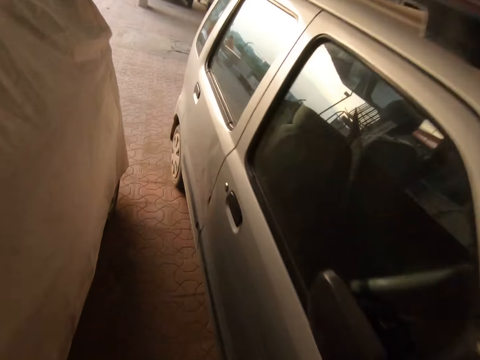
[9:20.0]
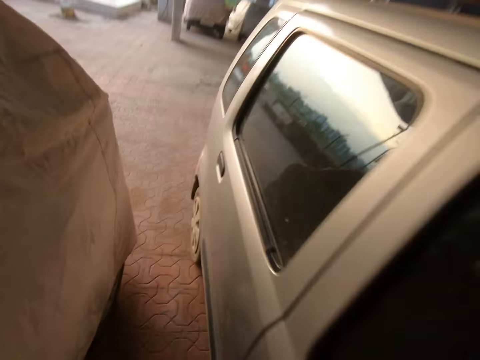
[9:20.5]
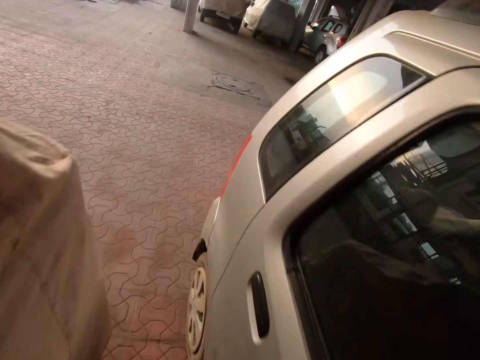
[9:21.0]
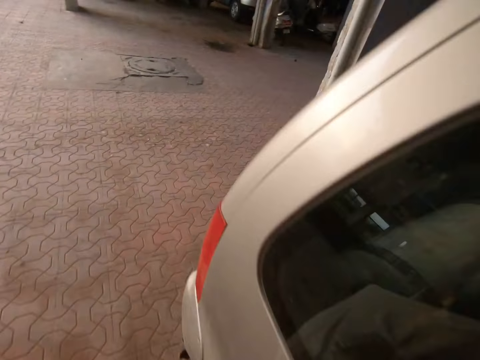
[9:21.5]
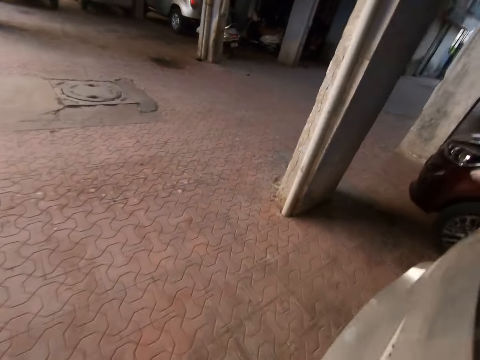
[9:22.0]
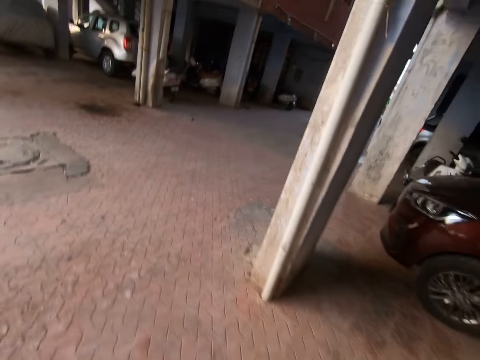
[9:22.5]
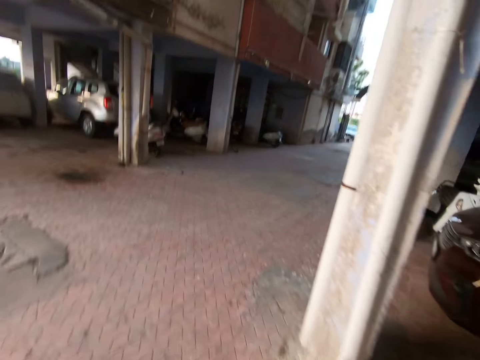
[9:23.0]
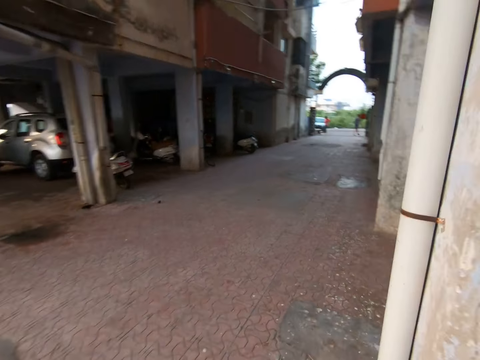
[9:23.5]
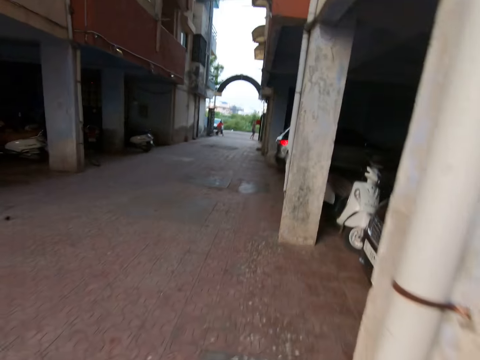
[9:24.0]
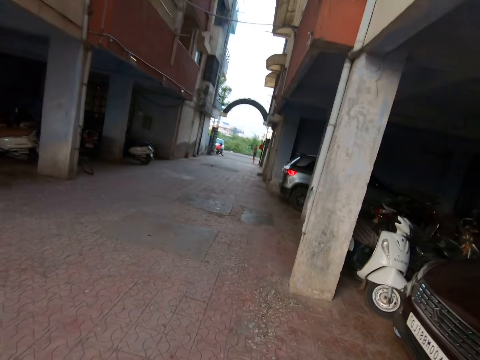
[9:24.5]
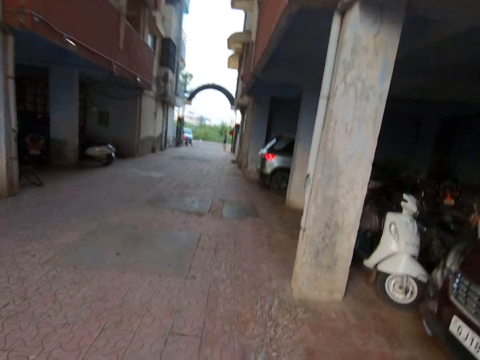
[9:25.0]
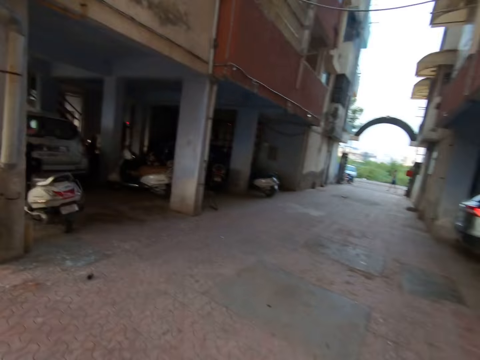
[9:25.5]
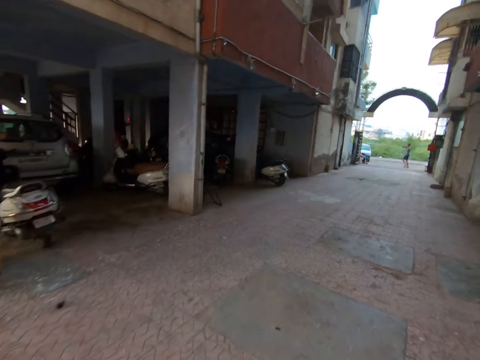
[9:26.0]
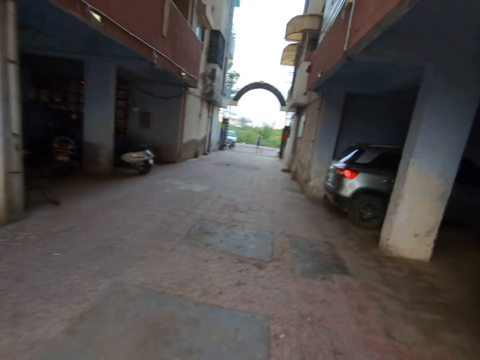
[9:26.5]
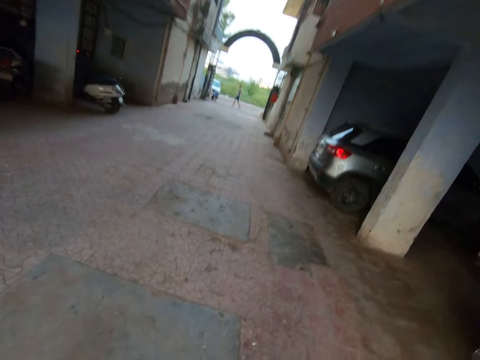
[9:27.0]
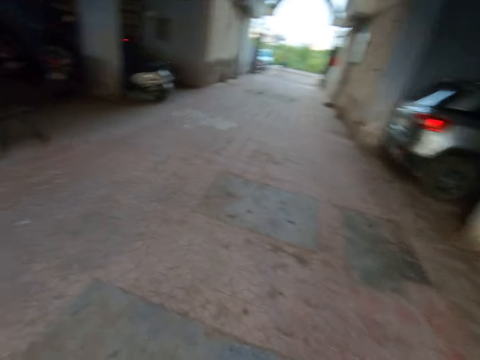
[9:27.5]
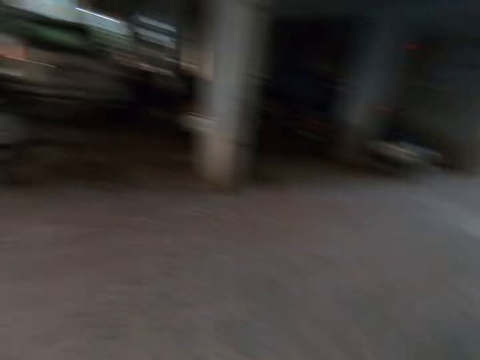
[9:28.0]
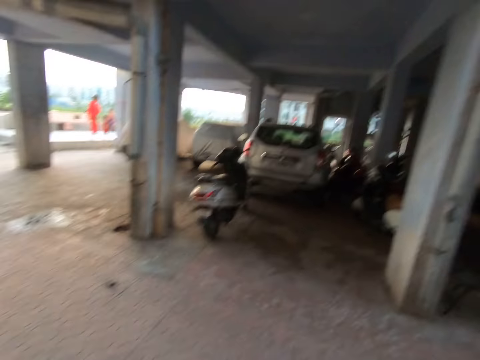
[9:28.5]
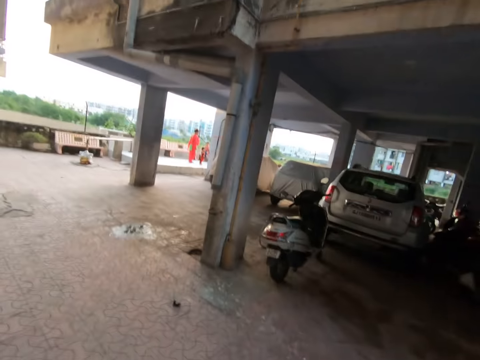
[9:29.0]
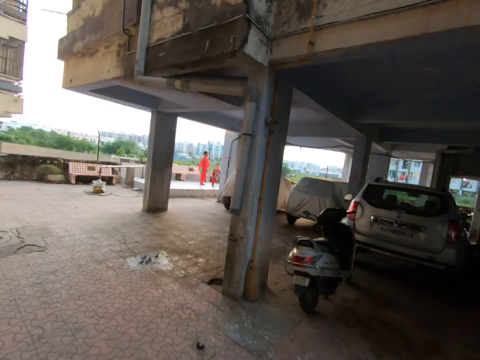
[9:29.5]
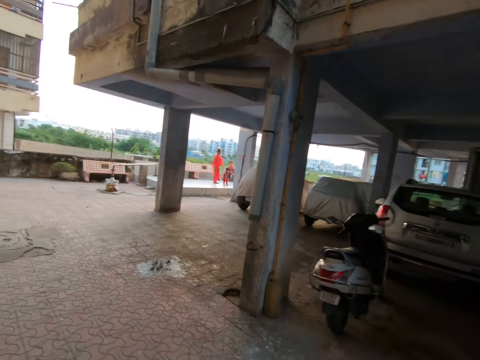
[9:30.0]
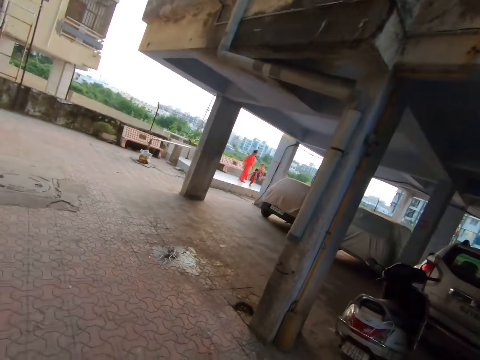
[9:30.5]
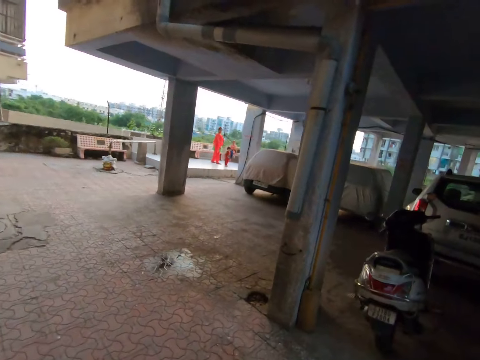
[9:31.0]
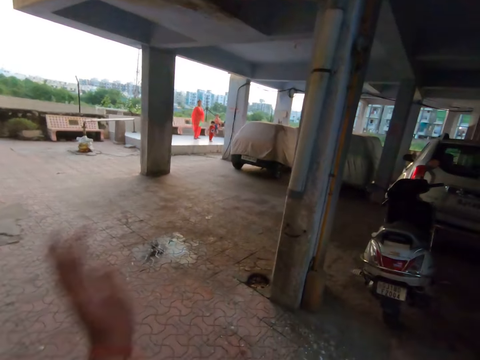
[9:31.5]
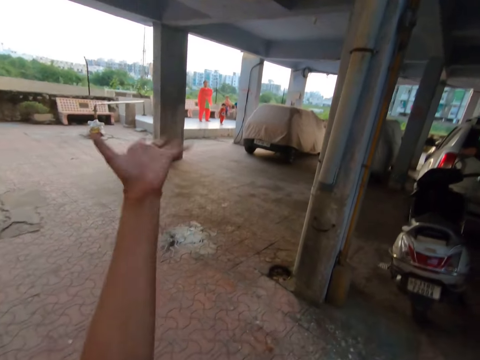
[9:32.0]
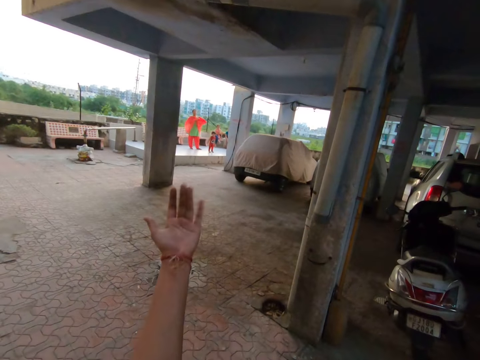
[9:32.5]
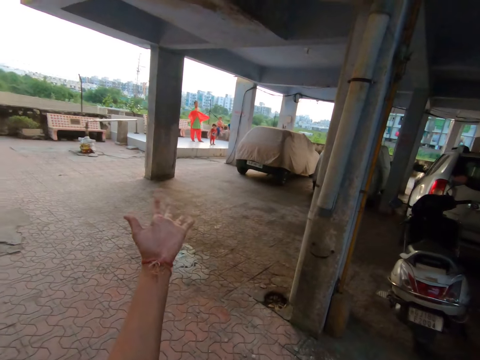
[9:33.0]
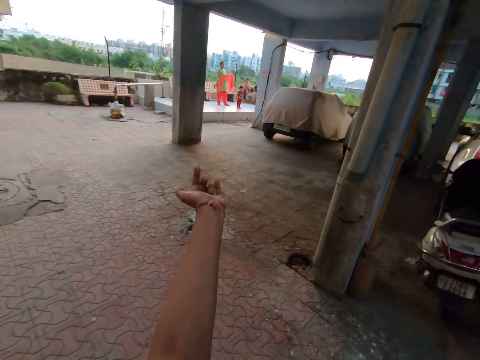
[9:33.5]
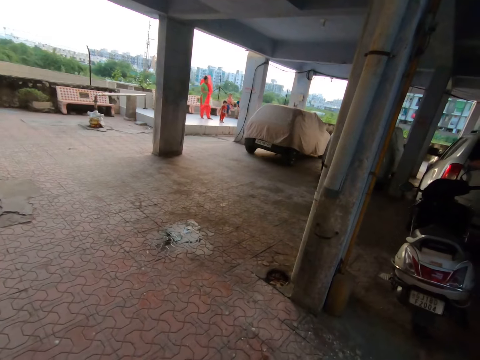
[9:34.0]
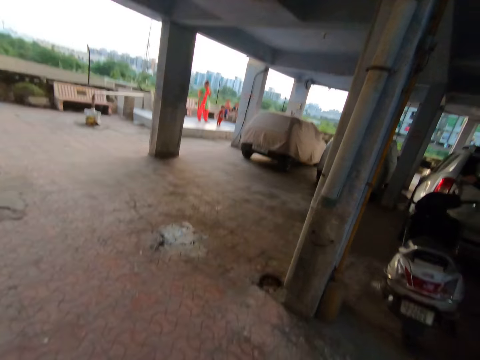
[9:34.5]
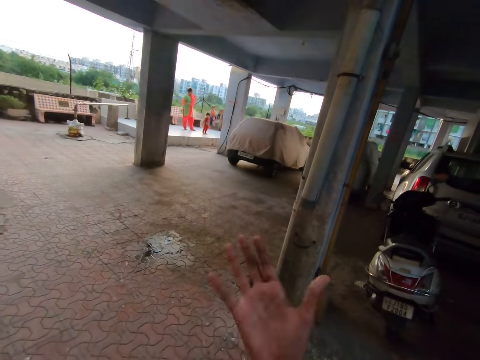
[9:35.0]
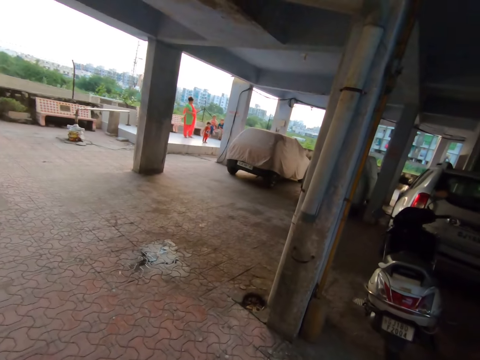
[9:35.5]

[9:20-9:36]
The camera wearer looks around. She speaks. She waves her hand, moves the finger, and gestures with her hand.

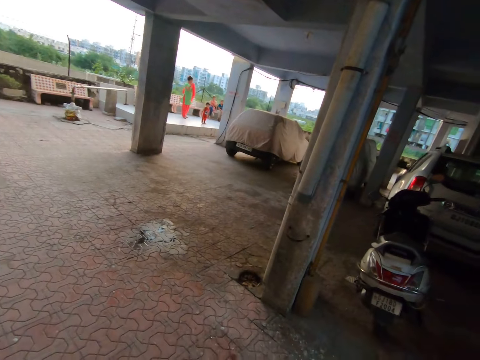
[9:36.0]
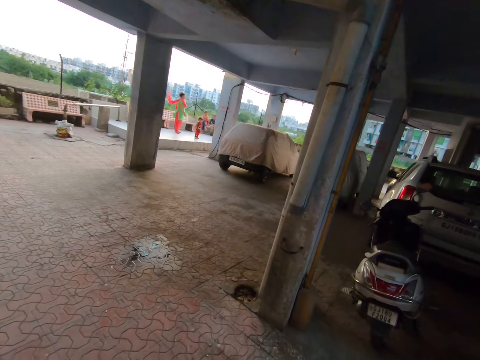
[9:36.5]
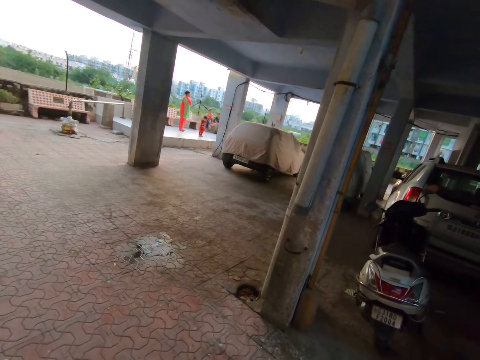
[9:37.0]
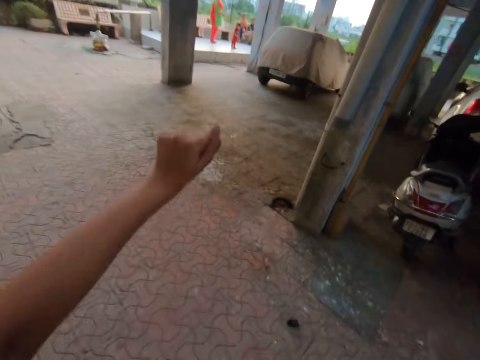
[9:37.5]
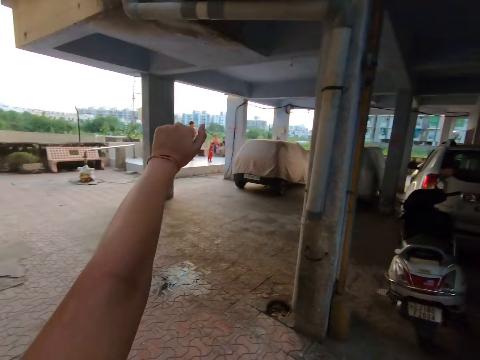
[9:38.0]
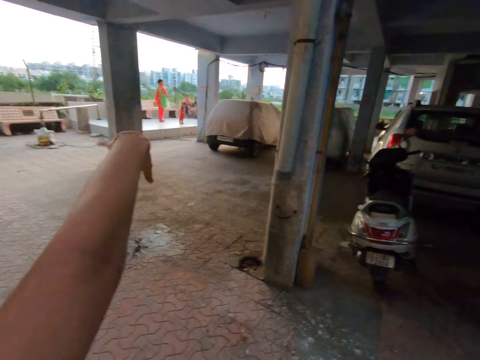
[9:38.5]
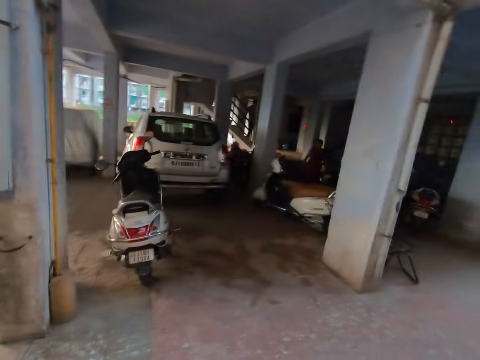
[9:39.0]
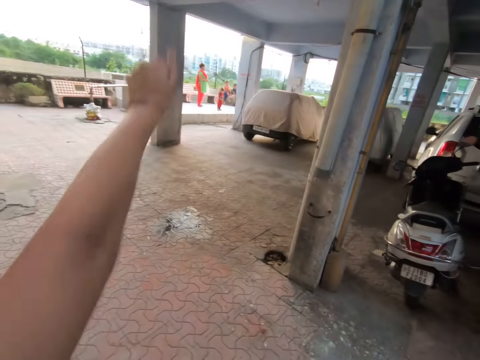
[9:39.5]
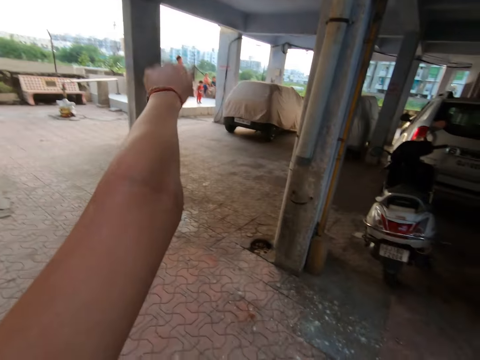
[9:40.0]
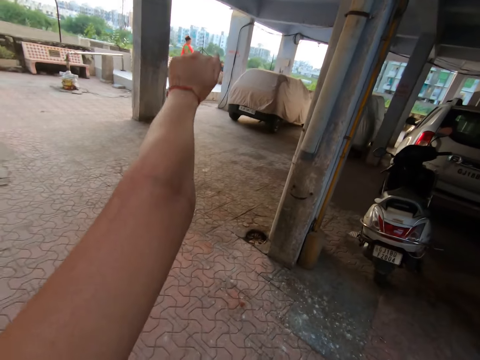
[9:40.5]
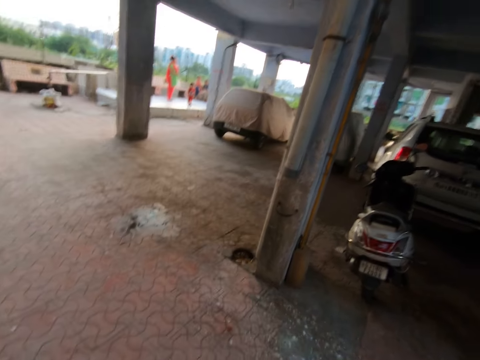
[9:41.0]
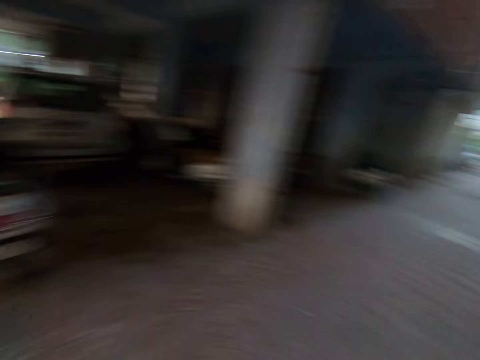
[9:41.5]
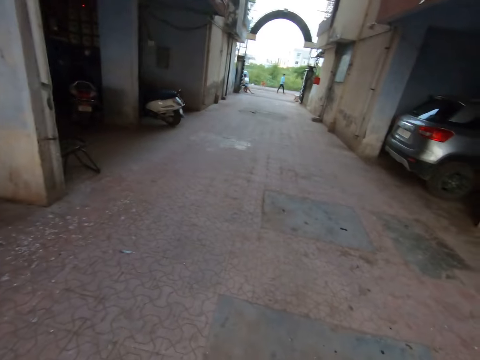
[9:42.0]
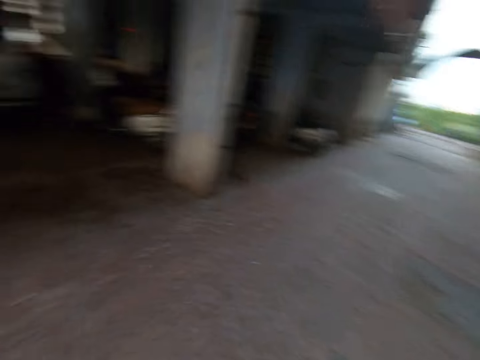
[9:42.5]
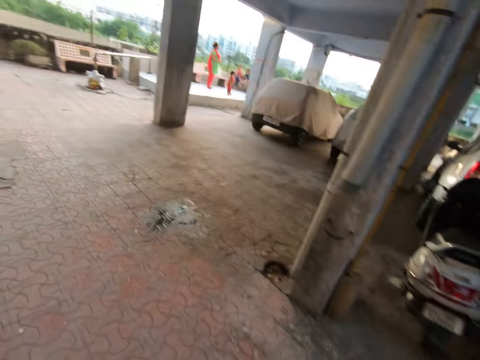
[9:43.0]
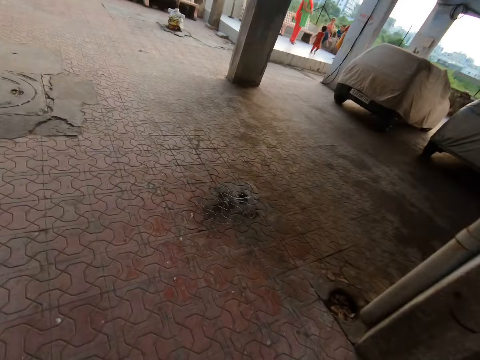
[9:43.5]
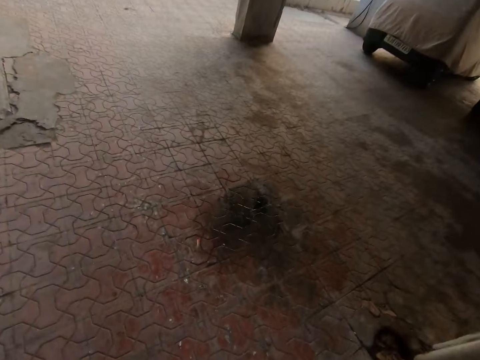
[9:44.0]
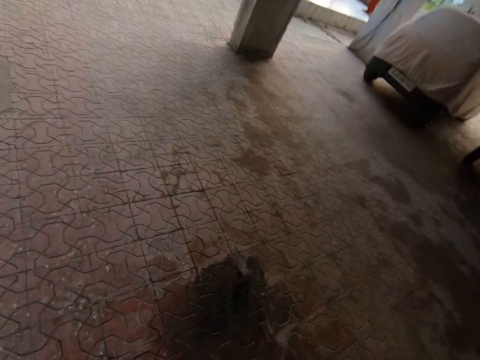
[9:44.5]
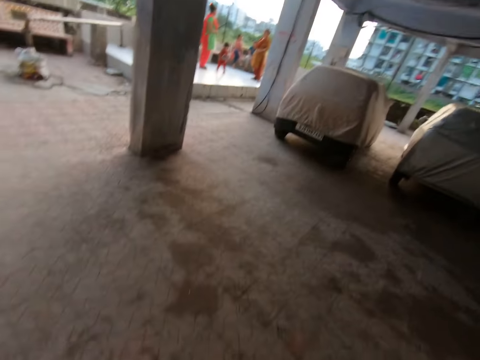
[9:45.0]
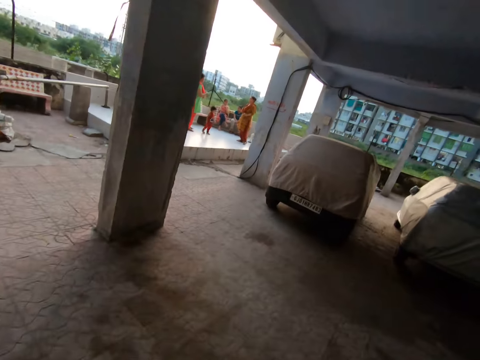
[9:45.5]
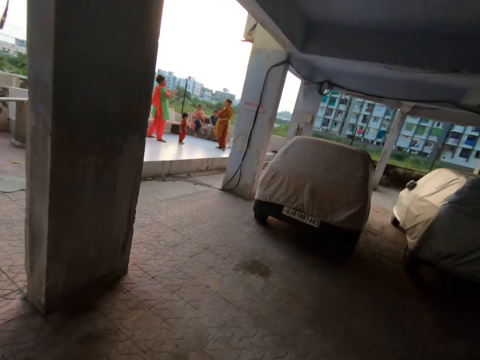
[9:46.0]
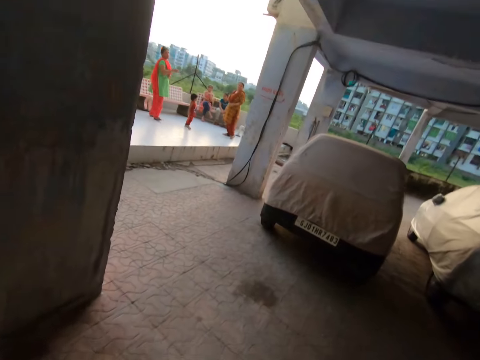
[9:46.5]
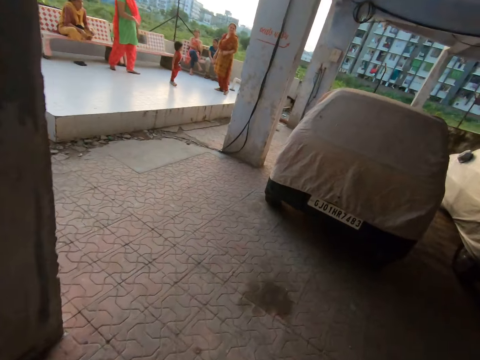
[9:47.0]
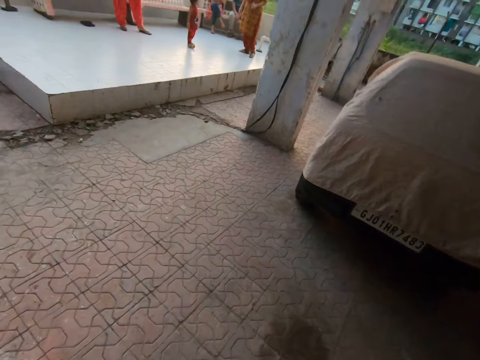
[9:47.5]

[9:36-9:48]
The camera wearer raises the hand. She looks around. She raises the hand and gestures with her hand. She looks around, turns around, and walks towards the baby.
